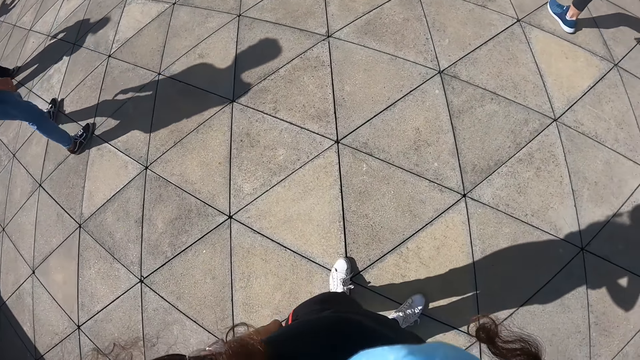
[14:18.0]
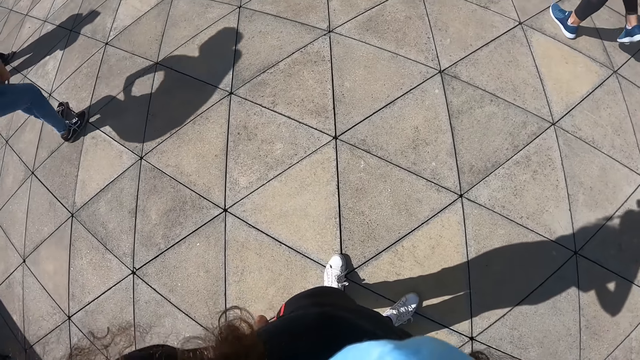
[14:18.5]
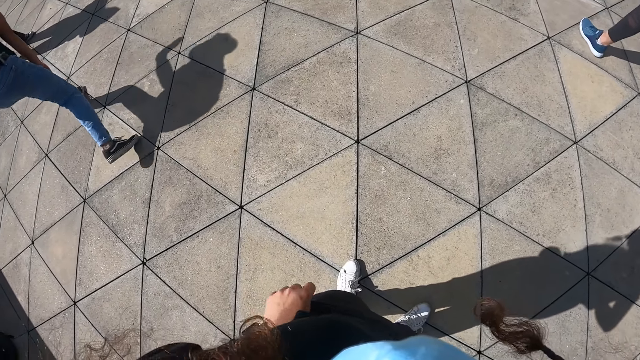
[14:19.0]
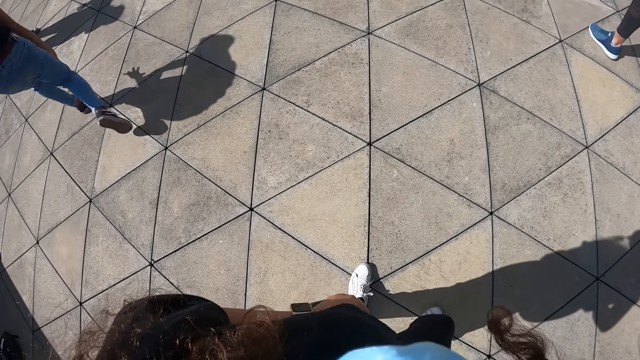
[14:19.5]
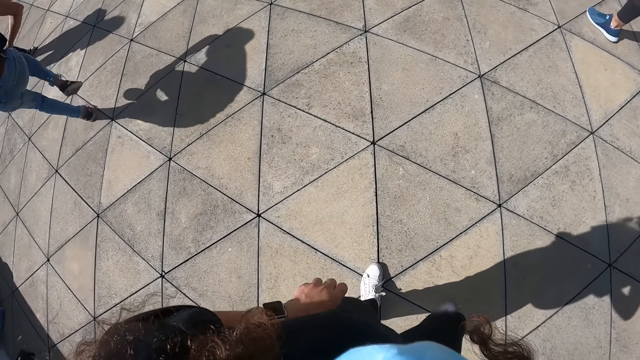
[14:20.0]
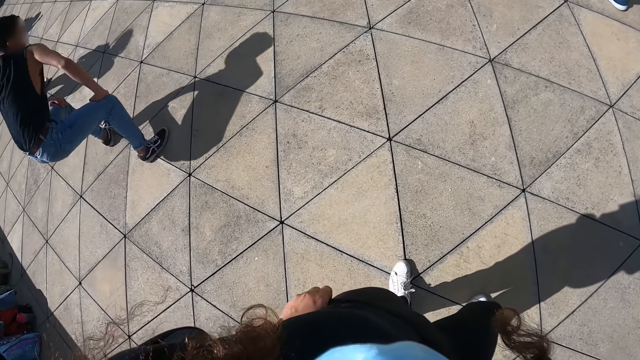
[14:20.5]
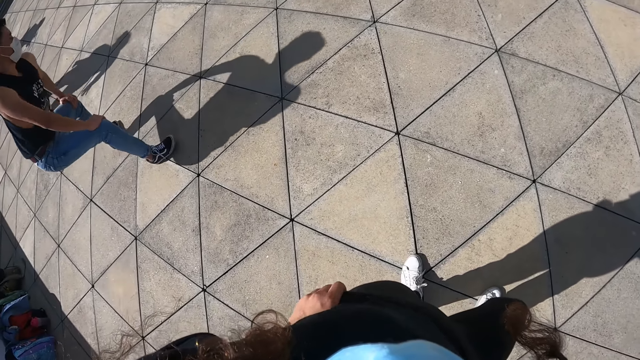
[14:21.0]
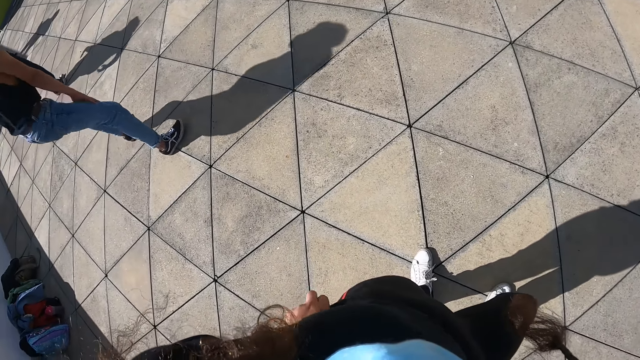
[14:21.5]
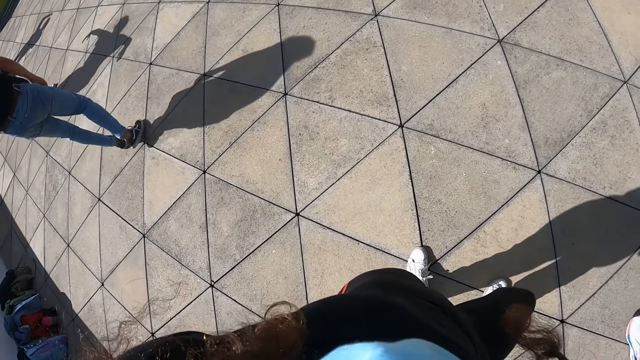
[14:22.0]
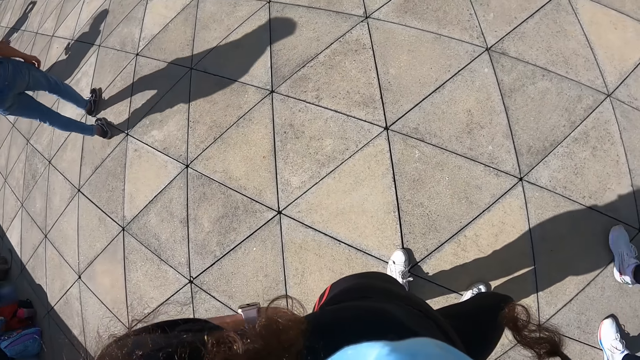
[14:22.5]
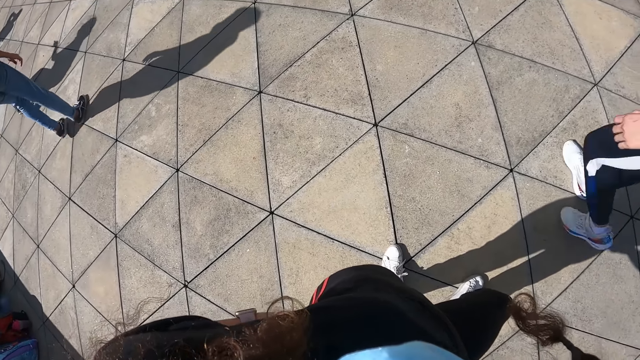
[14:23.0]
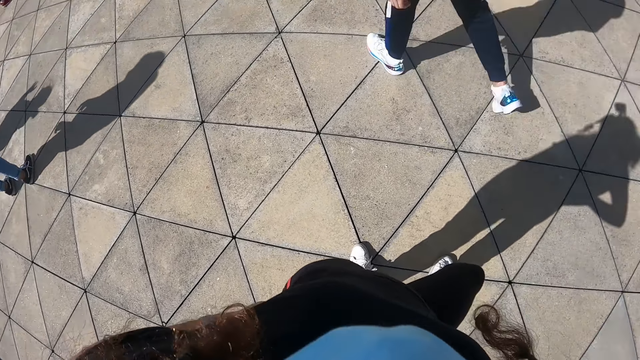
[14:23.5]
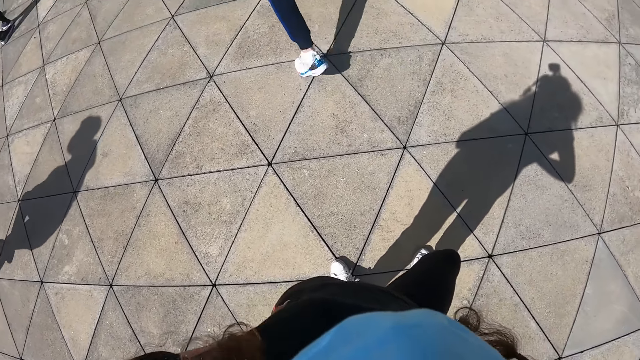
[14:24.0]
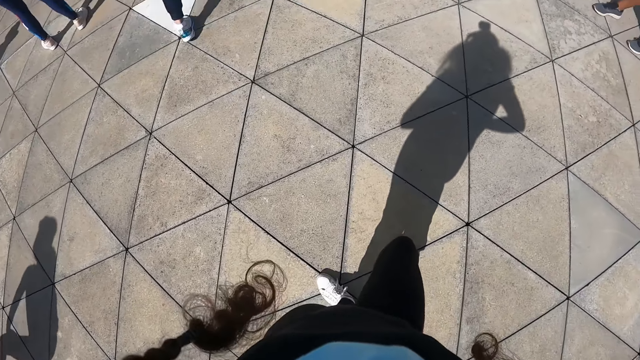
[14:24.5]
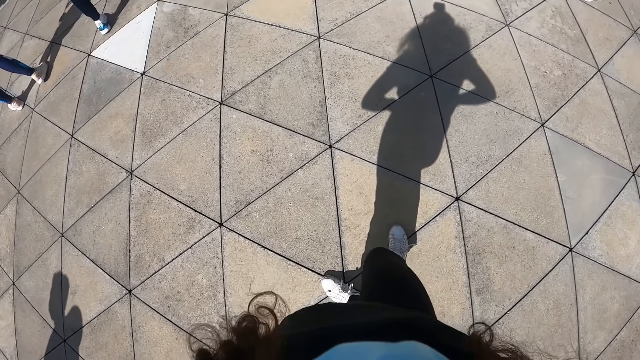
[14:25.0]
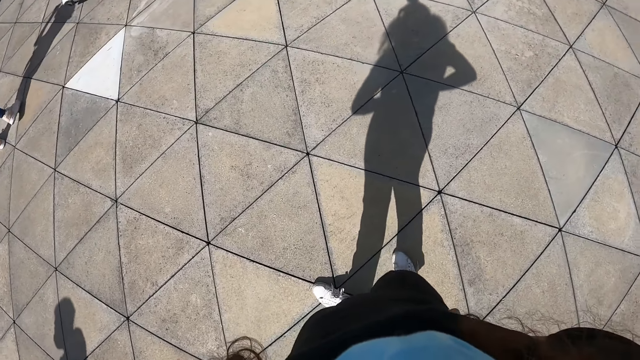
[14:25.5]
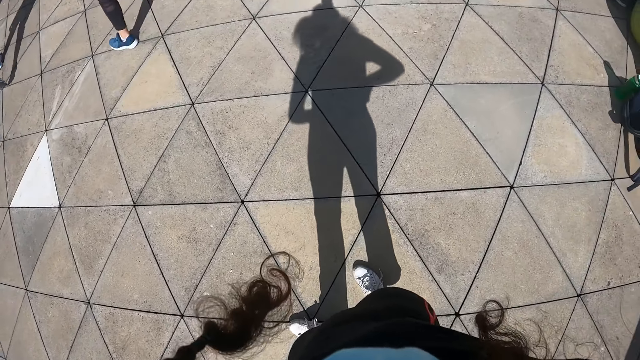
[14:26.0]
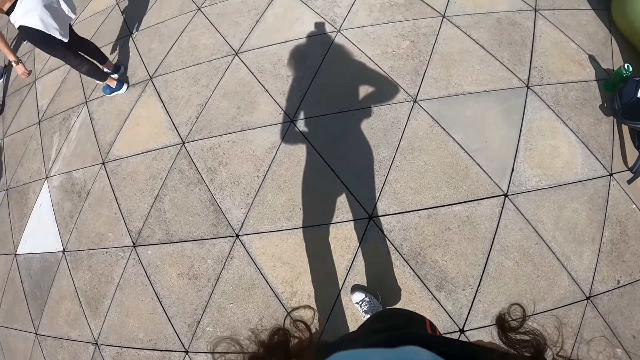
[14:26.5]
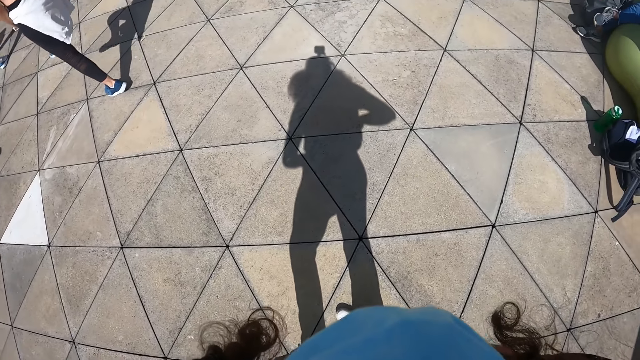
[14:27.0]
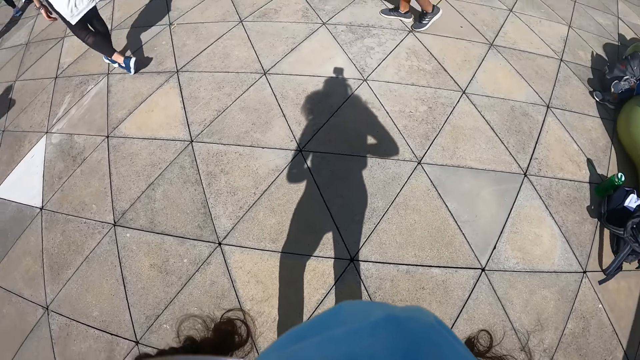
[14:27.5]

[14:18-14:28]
A man dances. A woman walks past the camera wearer.

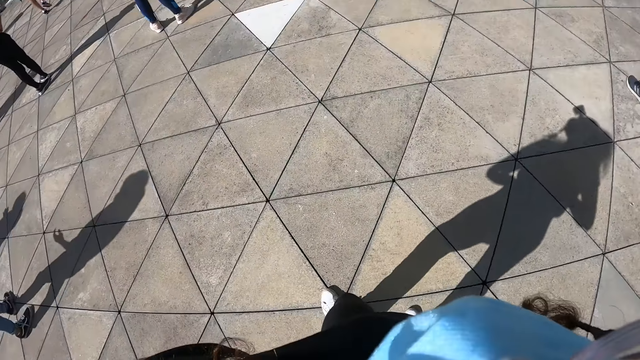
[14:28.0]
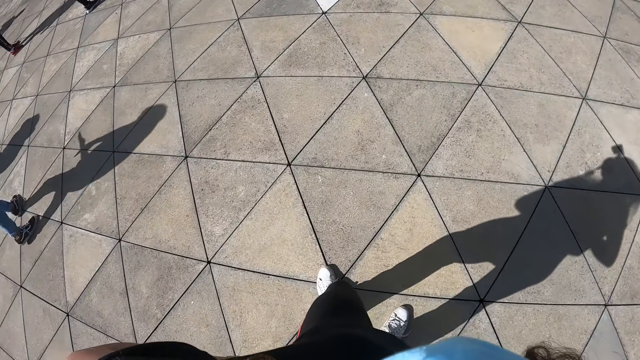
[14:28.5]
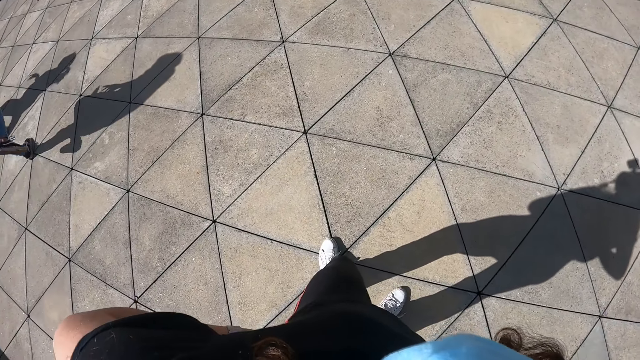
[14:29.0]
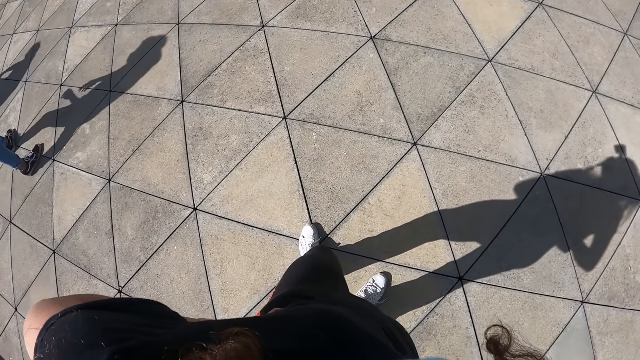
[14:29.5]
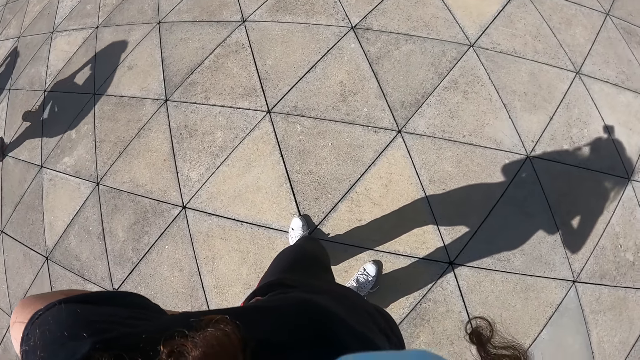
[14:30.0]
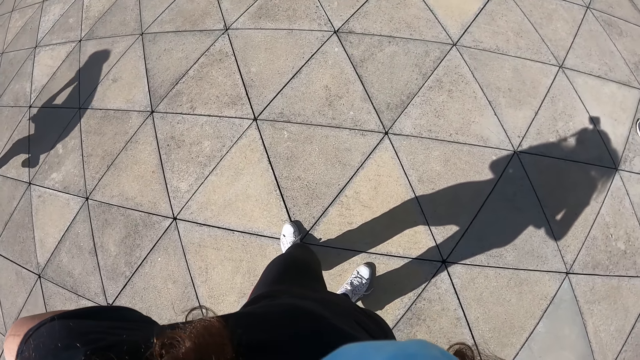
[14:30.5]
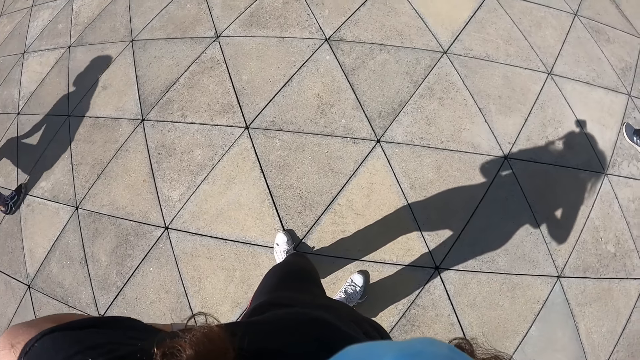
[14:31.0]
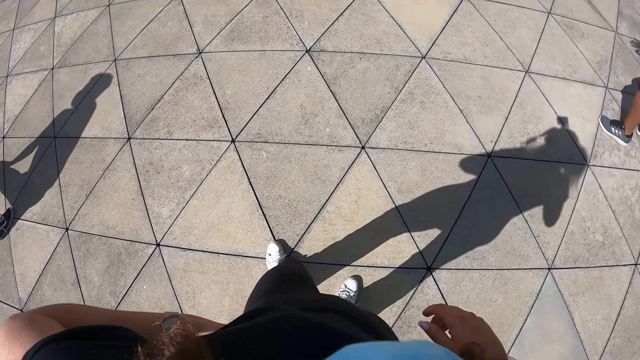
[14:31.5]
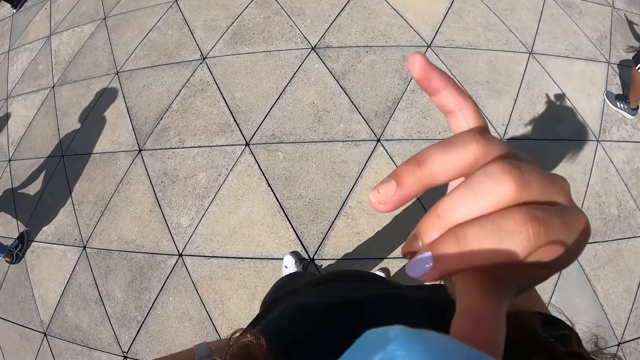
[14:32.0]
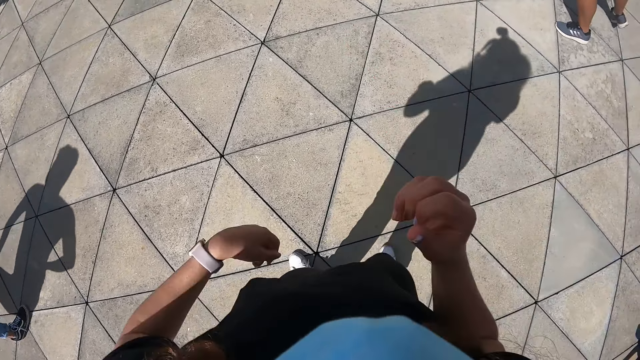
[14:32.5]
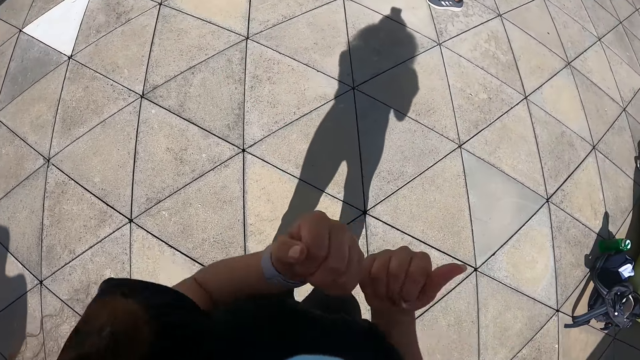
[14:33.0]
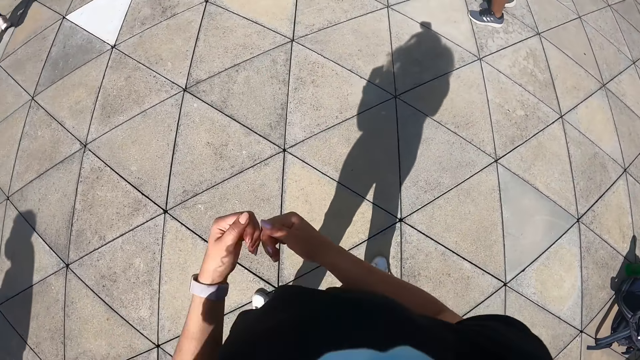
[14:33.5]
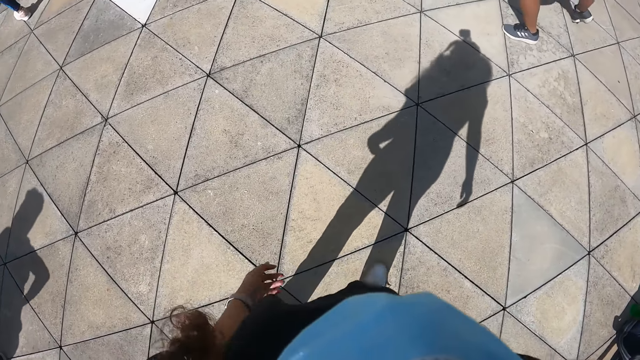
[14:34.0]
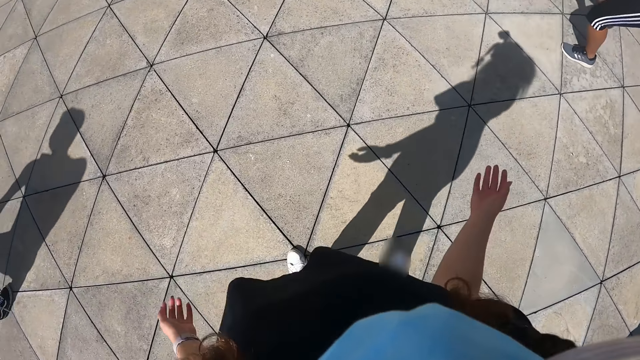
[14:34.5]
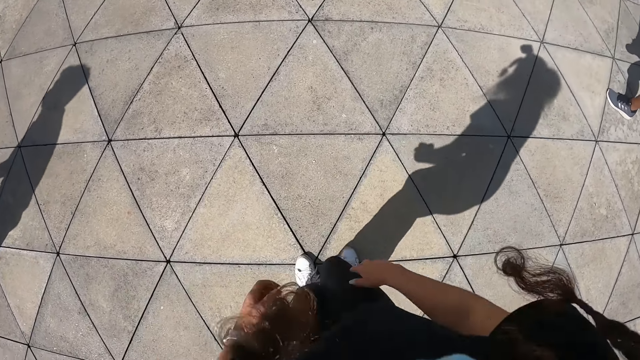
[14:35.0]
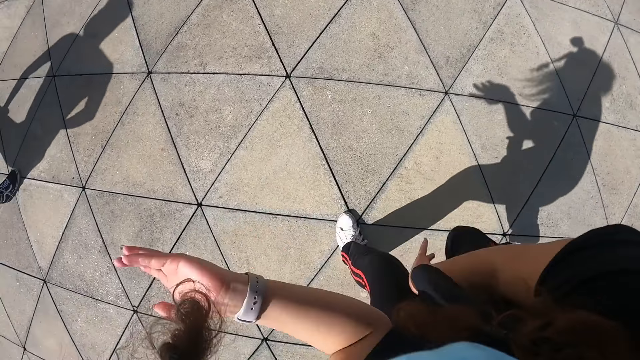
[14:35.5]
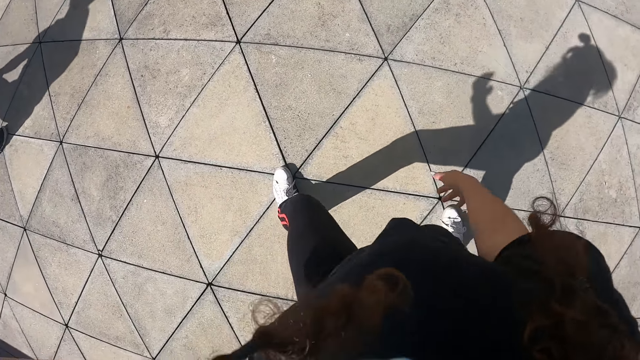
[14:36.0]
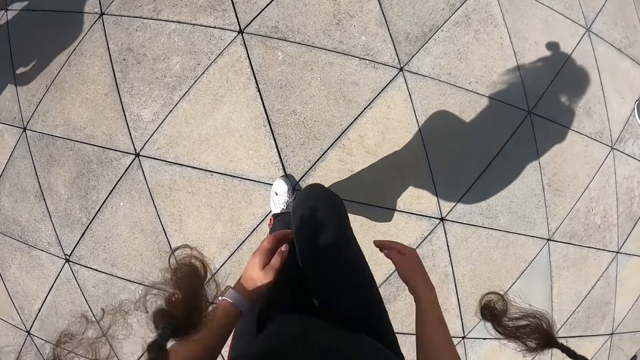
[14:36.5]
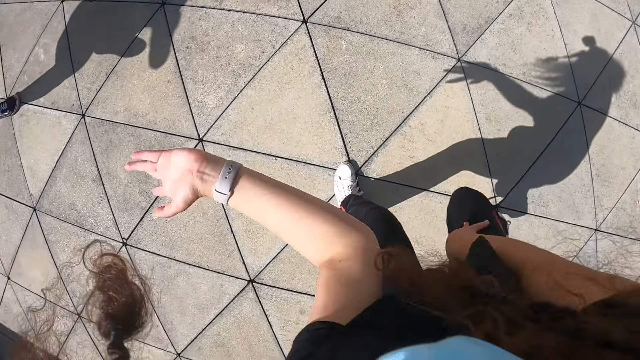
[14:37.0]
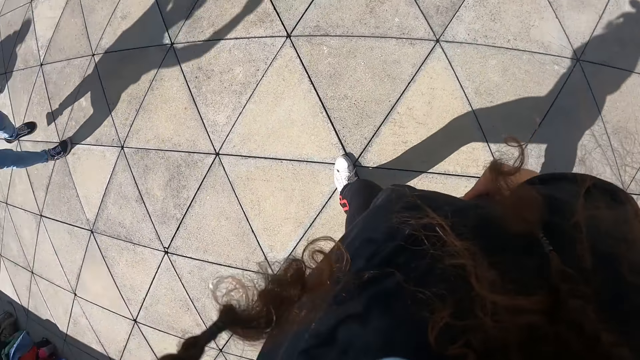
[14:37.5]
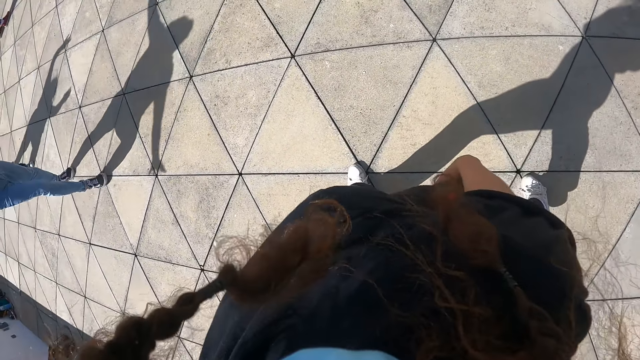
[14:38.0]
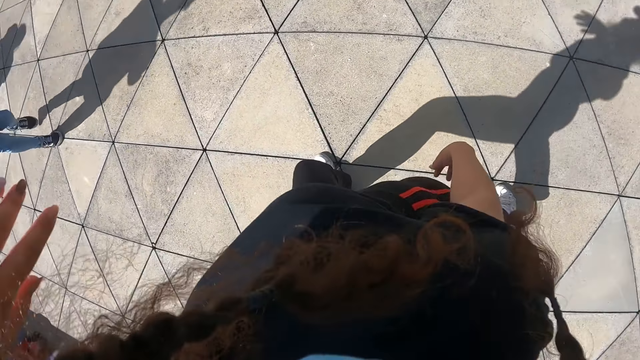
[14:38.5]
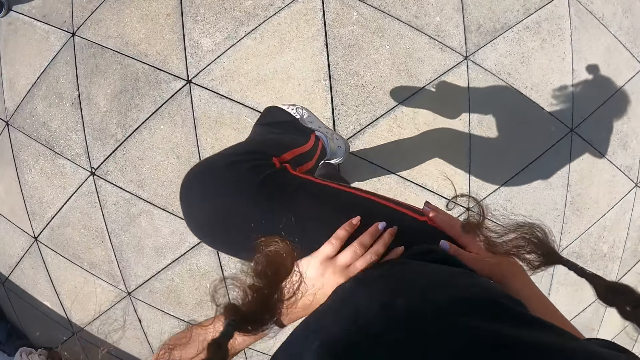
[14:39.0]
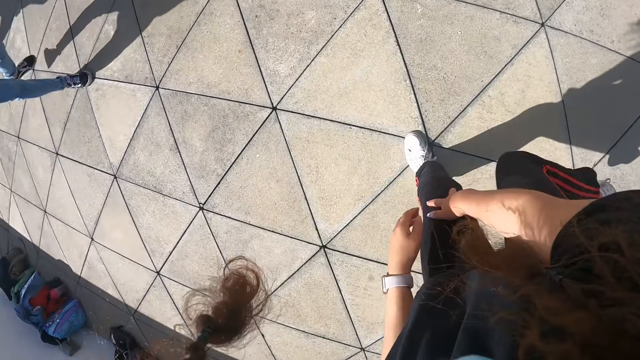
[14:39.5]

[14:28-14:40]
The camera wearer holds her waist. She touches her face with her right hand. She dances. She touches her thighs with her hands.
